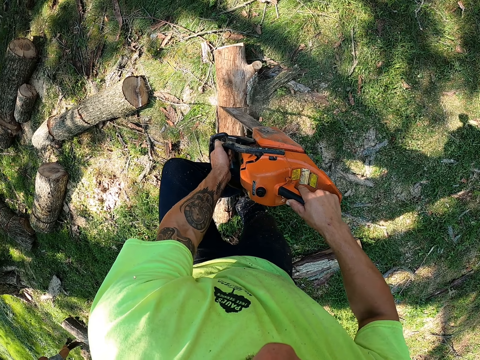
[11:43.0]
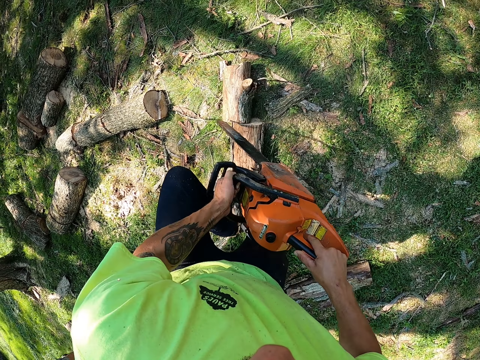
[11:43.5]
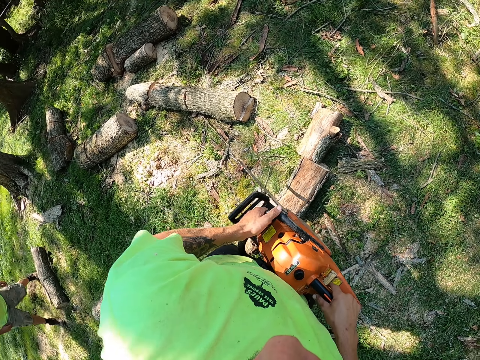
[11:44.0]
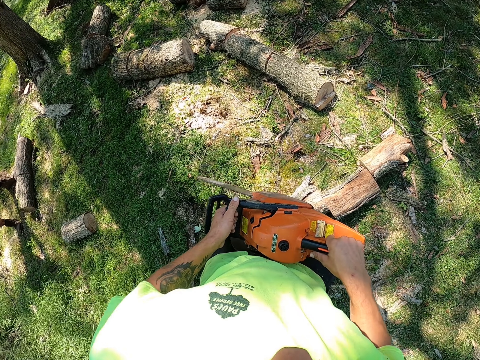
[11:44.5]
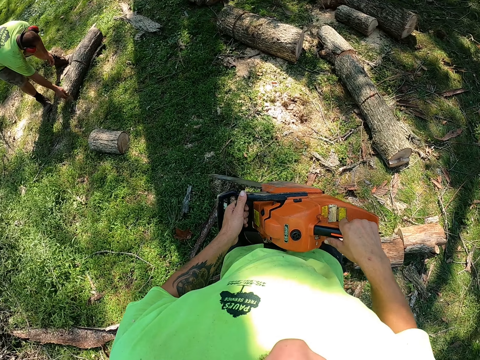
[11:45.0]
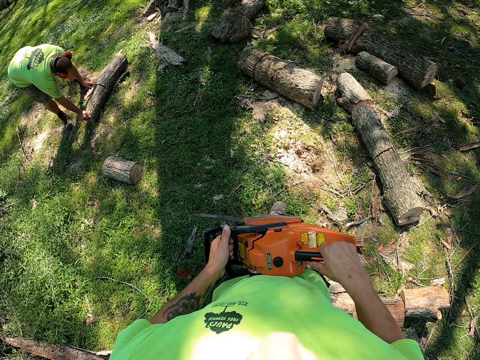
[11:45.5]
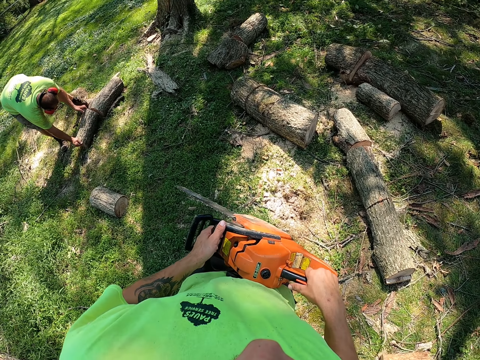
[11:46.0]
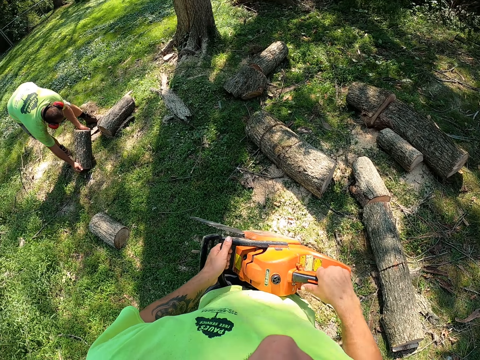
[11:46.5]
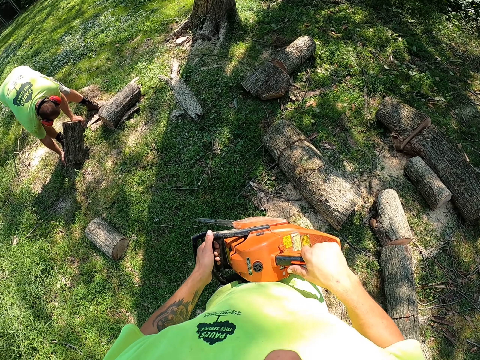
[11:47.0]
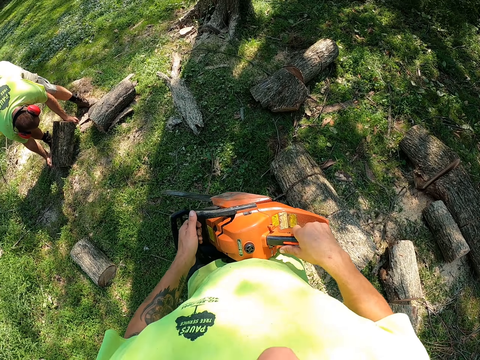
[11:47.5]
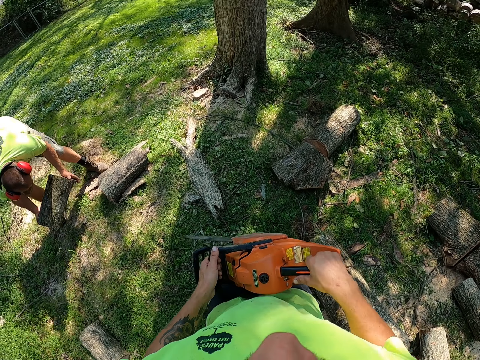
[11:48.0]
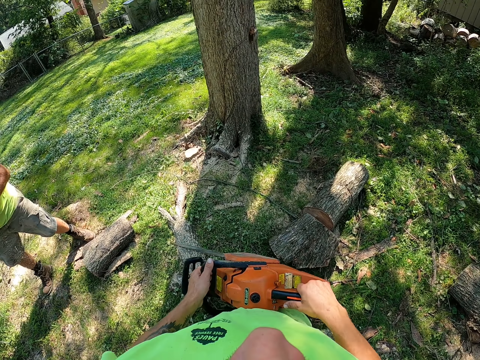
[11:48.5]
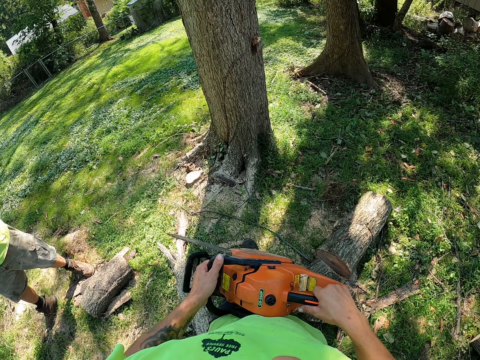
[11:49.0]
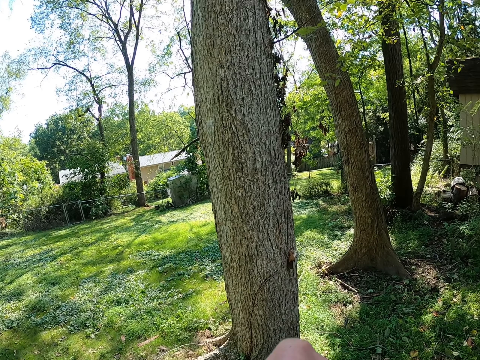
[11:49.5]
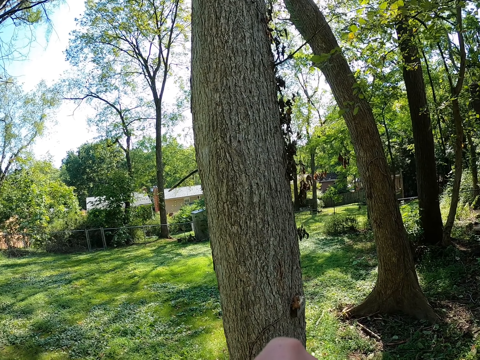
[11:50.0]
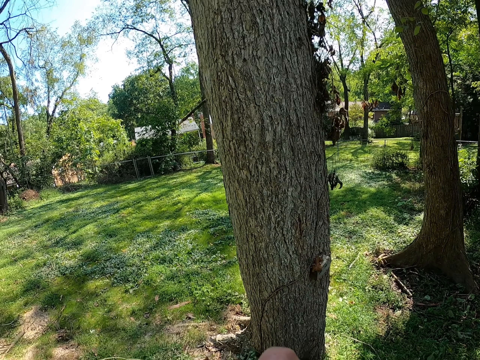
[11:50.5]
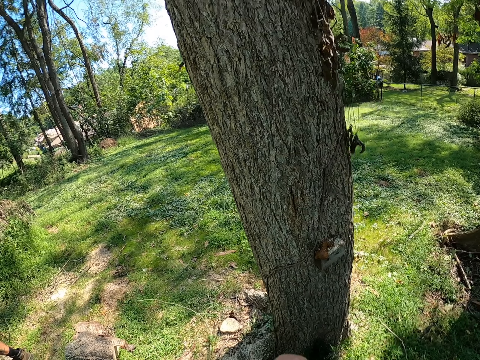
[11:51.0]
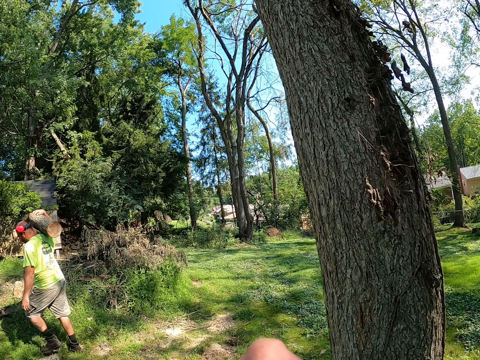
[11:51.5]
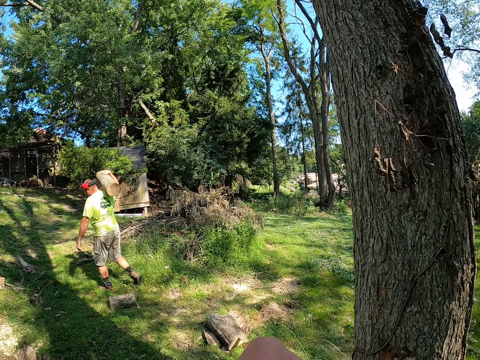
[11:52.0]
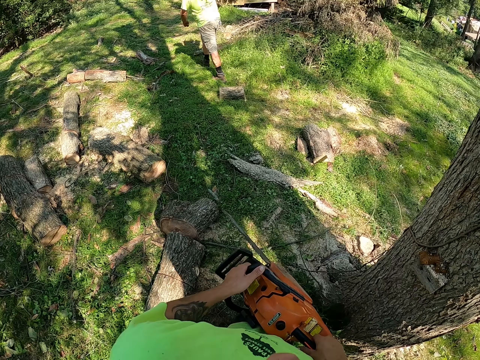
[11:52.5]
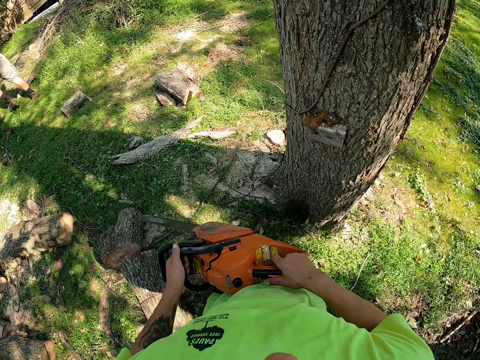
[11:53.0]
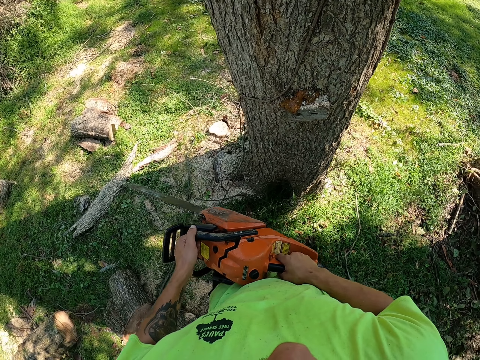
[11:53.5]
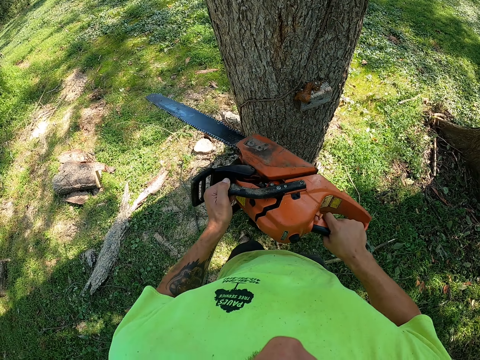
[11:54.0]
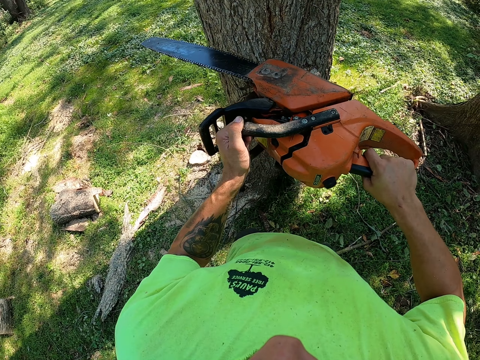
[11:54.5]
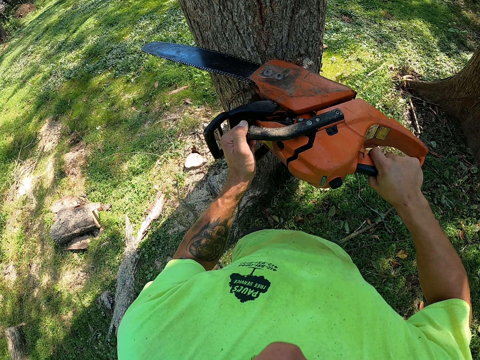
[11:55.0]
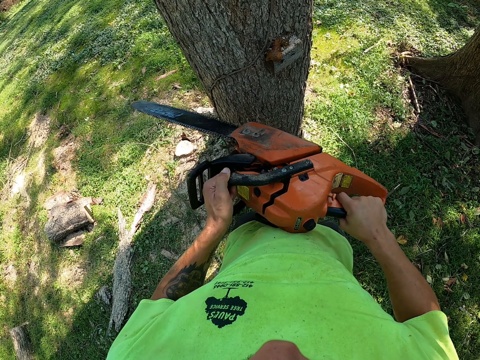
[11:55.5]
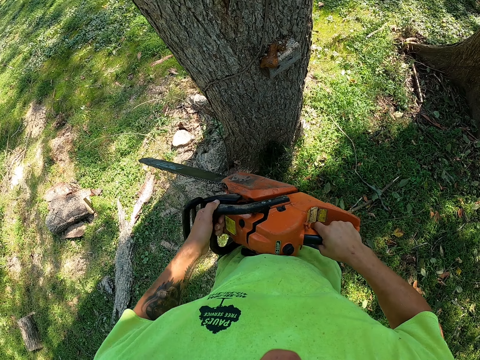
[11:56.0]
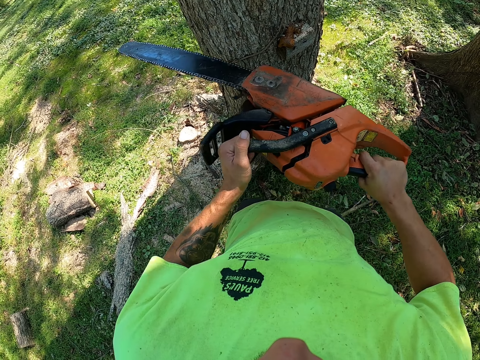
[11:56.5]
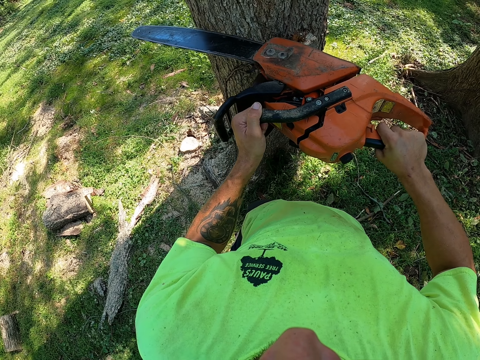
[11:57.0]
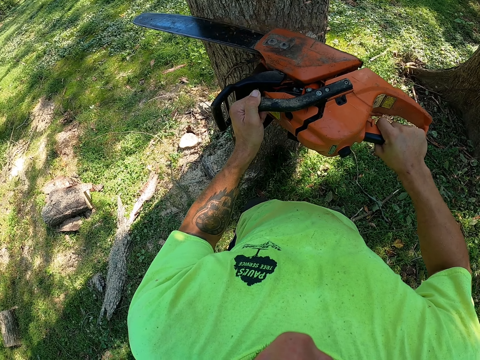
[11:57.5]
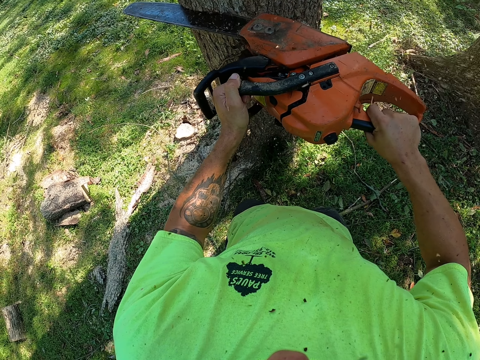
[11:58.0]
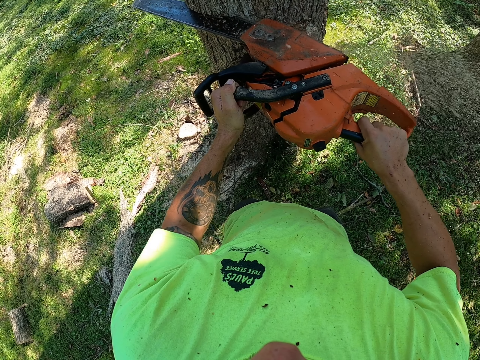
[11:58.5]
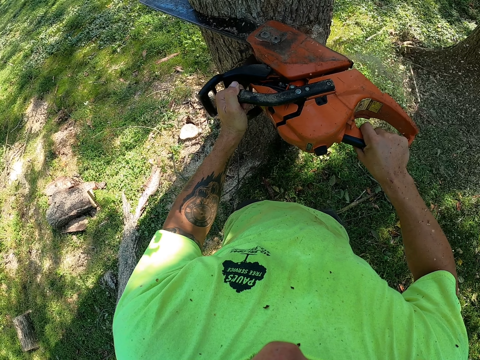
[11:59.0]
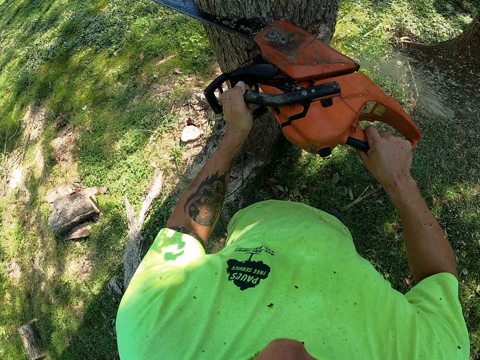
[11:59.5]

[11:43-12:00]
The camera wearer walks towards the tree. He cuts the tree with the chainsaw in his hands.

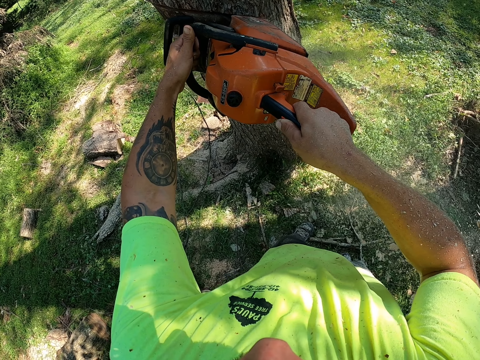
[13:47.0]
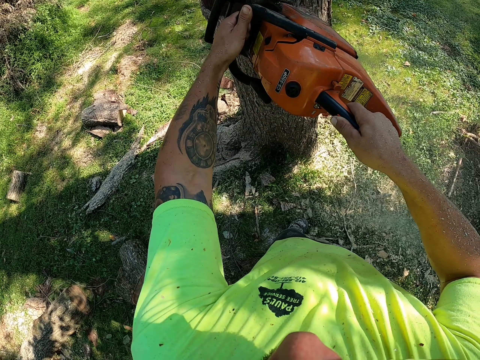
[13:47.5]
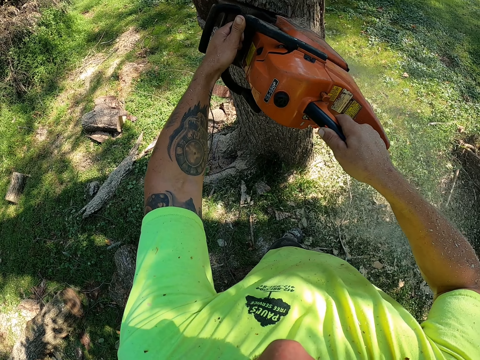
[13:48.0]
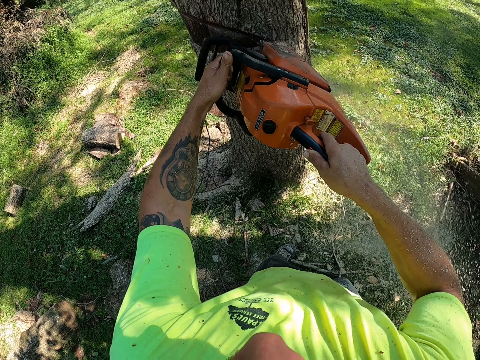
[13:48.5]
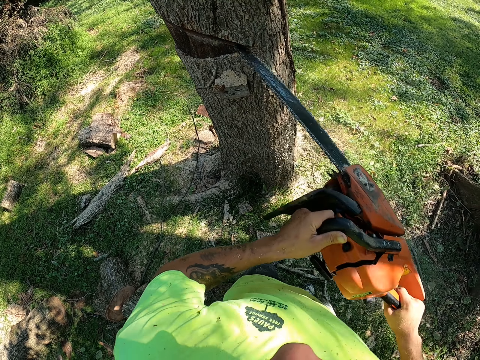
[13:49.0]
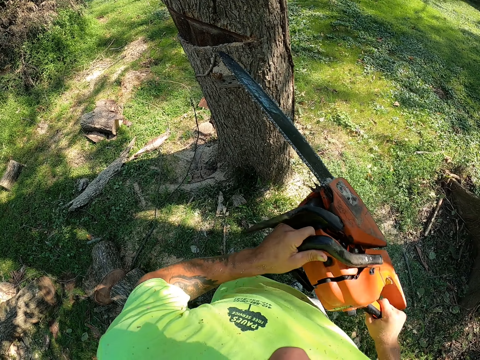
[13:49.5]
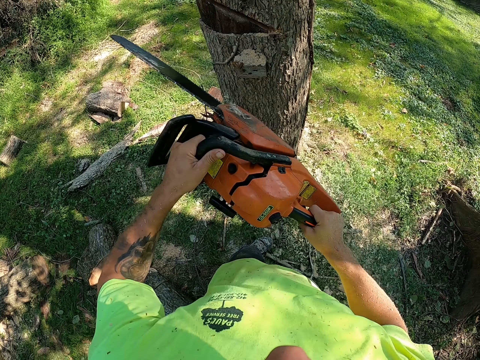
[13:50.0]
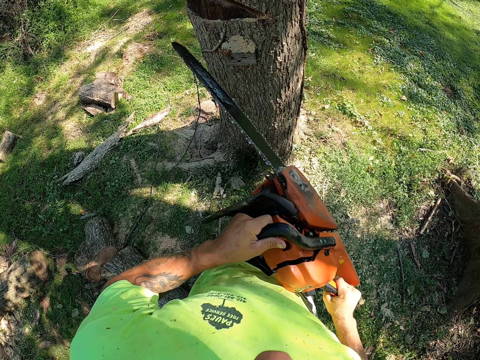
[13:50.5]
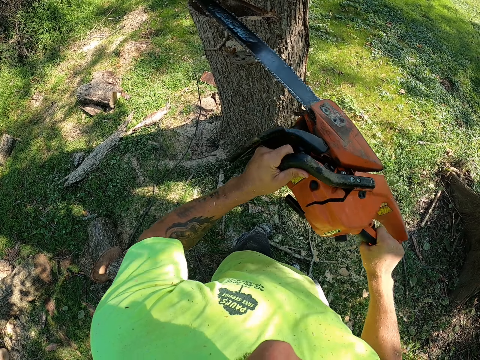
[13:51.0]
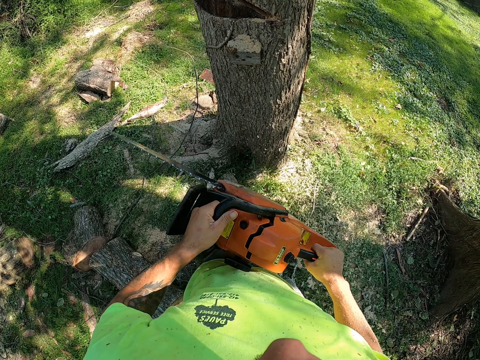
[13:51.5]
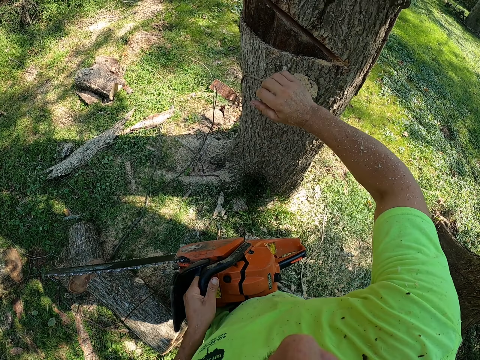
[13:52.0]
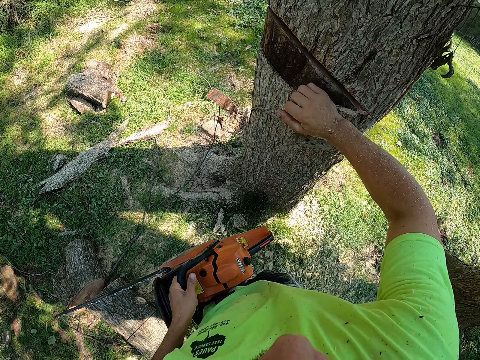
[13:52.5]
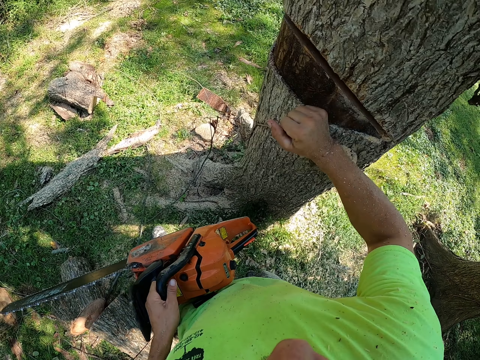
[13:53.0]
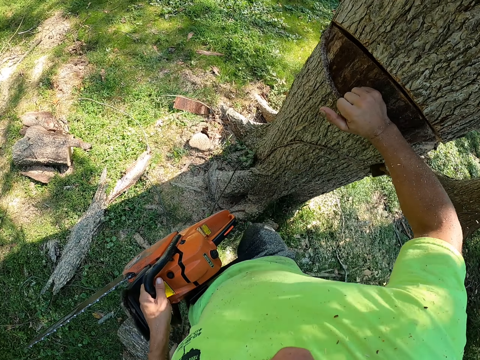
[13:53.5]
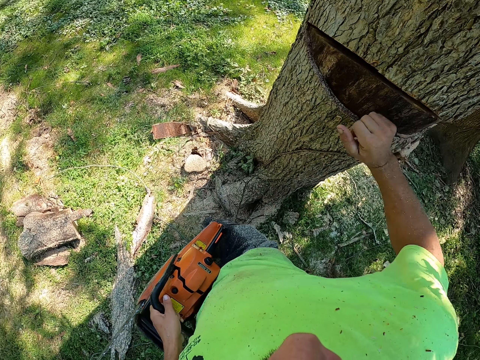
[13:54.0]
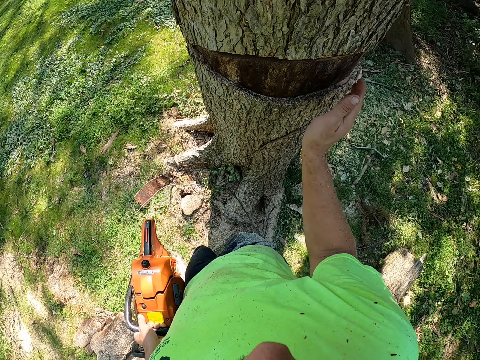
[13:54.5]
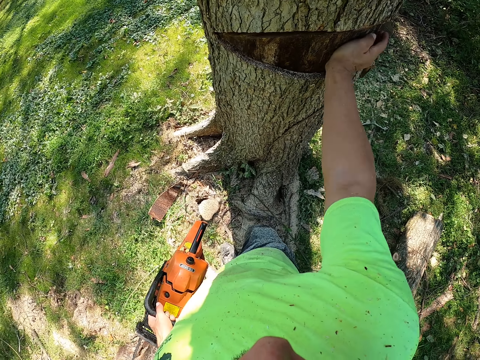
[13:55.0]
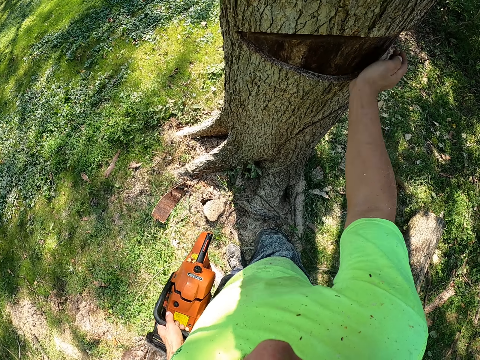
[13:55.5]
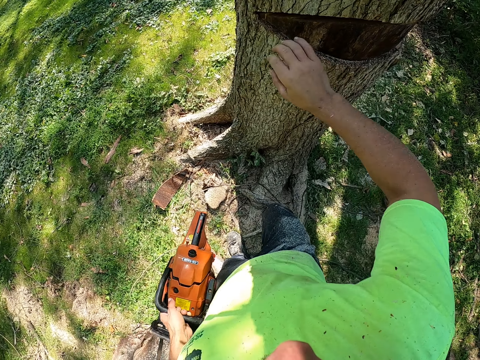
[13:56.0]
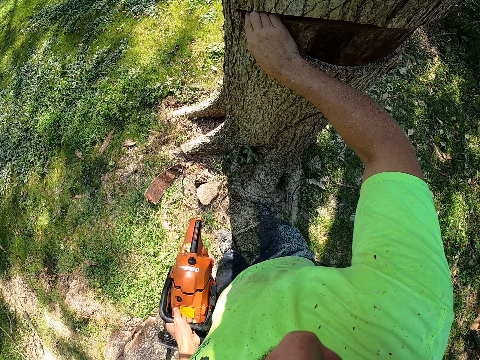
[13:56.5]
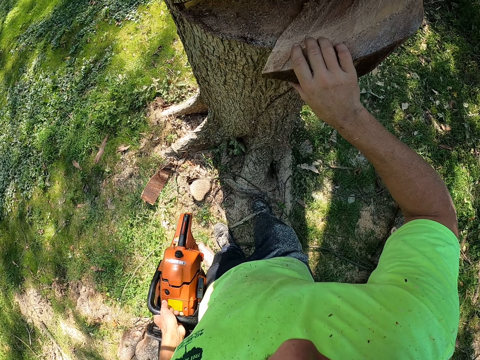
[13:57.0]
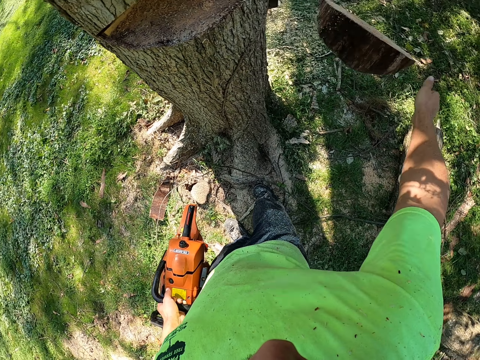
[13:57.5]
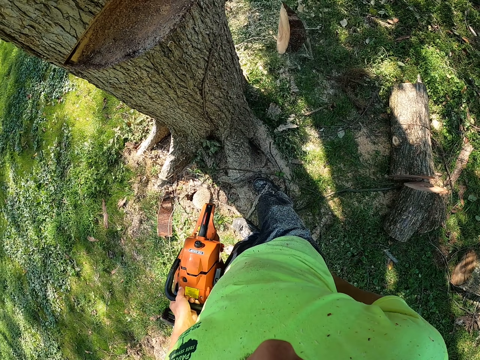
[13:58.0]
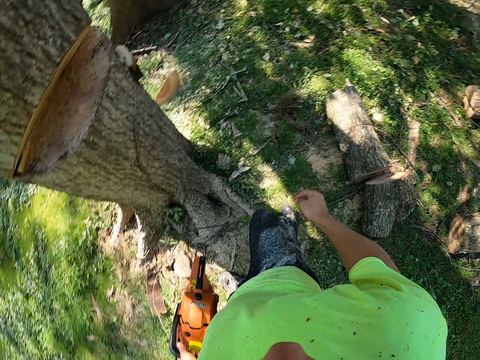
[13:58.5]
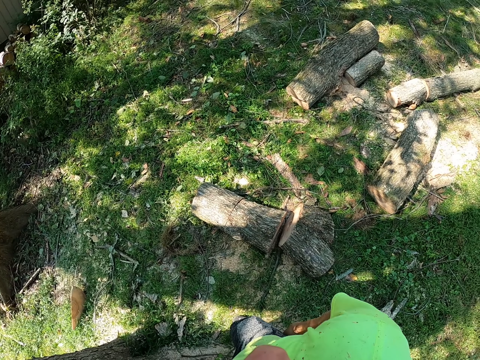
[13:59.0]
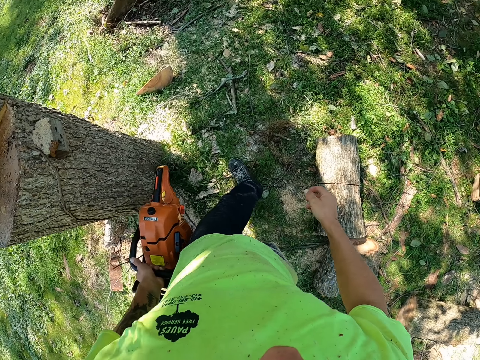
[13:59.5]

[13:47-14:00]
The camera wearer removes the chain saw from the tree with his hands. He hits the tree with the chain saw in his hands. He stops to cut the tree. He removes his right hand from the chain saw. He hits the tree with his right hand. He uses his right hand to push a wood piece from the tree. He removes a part of the tree with his right hand. He drops the part of the tree on the ground with his right hand. He looks around.
